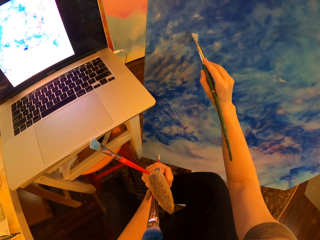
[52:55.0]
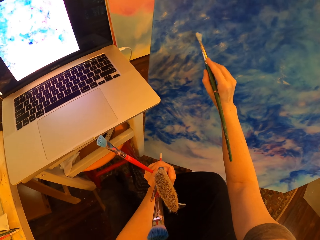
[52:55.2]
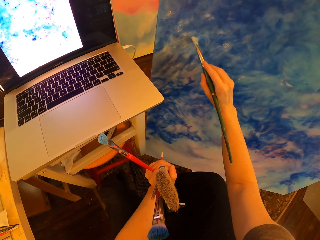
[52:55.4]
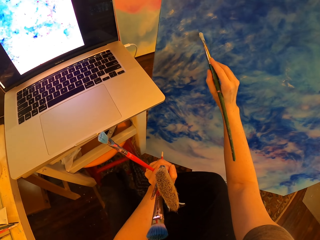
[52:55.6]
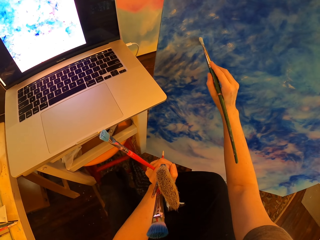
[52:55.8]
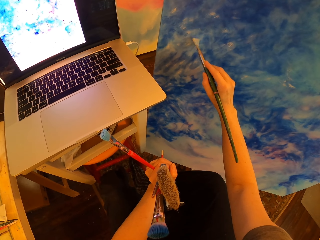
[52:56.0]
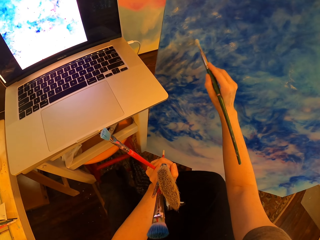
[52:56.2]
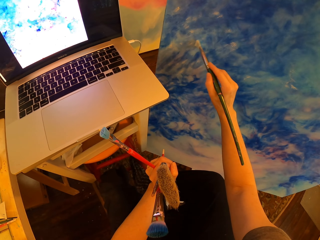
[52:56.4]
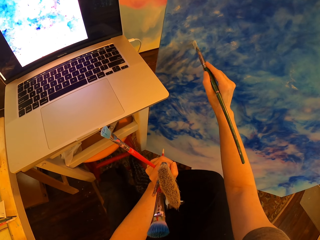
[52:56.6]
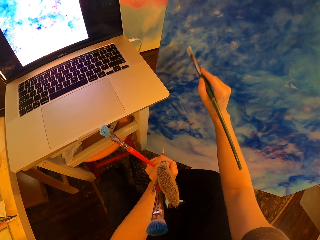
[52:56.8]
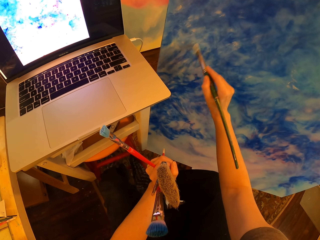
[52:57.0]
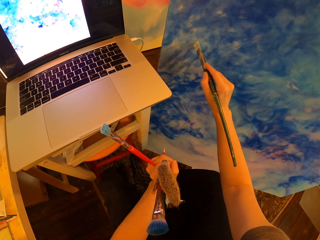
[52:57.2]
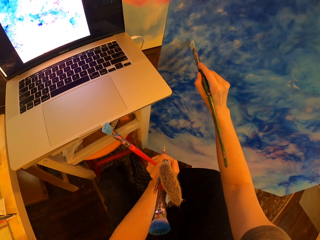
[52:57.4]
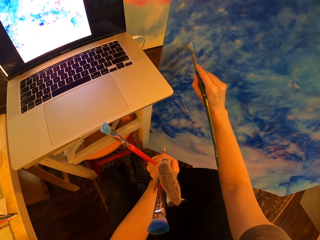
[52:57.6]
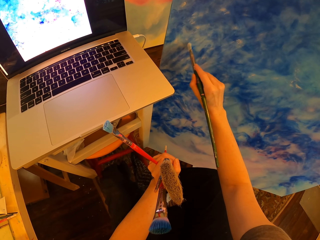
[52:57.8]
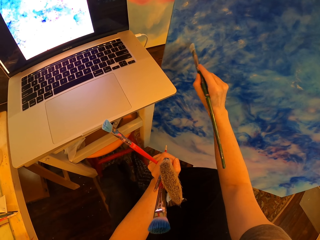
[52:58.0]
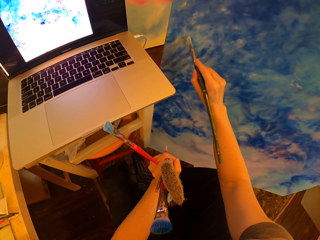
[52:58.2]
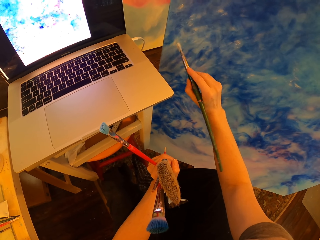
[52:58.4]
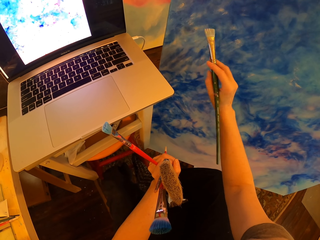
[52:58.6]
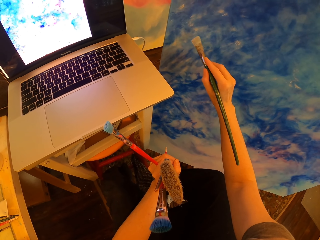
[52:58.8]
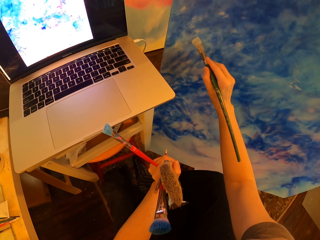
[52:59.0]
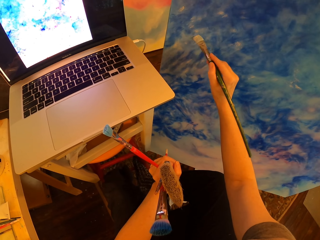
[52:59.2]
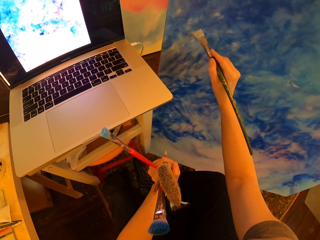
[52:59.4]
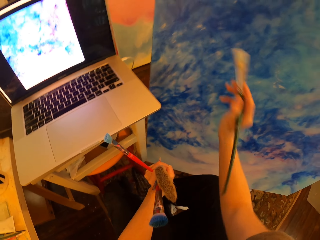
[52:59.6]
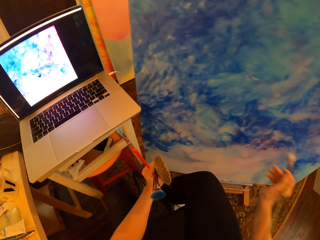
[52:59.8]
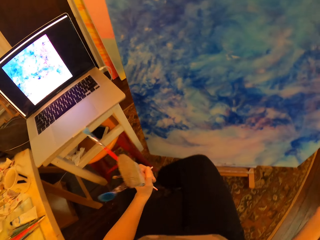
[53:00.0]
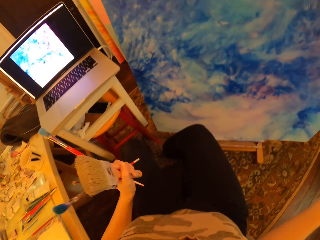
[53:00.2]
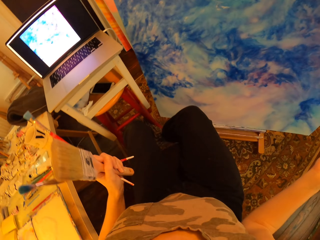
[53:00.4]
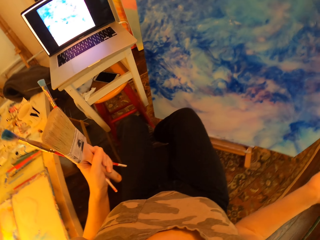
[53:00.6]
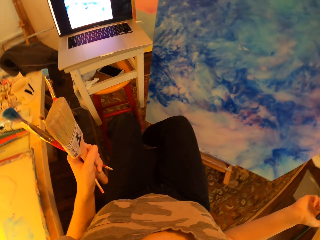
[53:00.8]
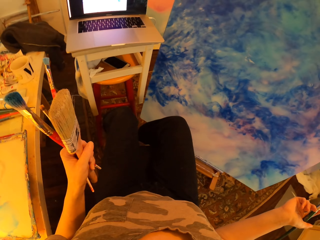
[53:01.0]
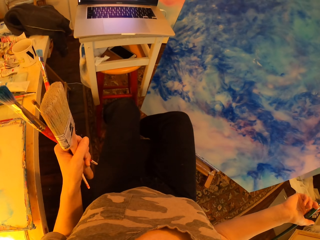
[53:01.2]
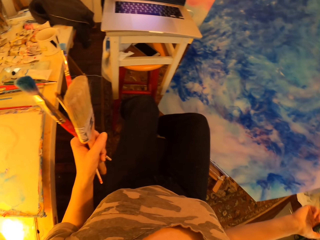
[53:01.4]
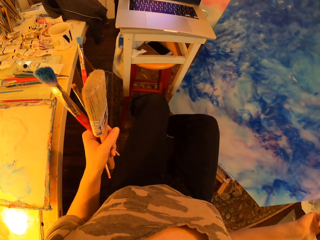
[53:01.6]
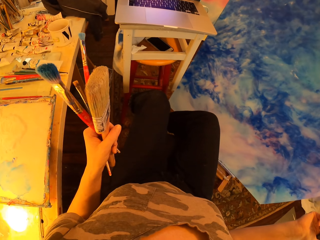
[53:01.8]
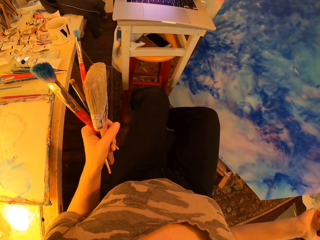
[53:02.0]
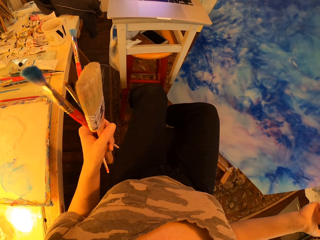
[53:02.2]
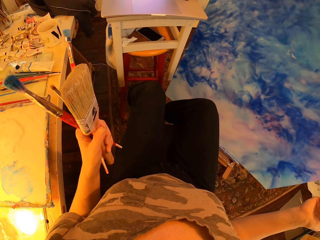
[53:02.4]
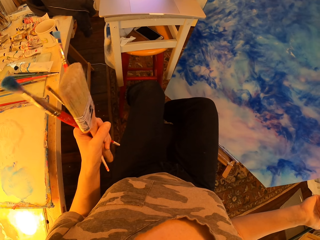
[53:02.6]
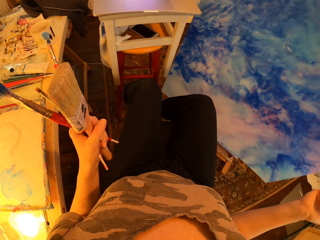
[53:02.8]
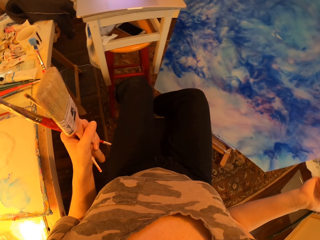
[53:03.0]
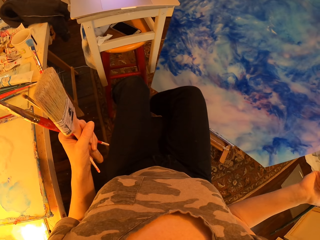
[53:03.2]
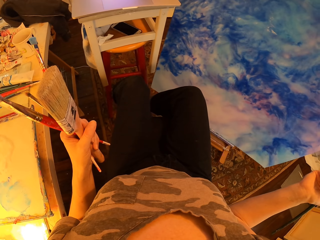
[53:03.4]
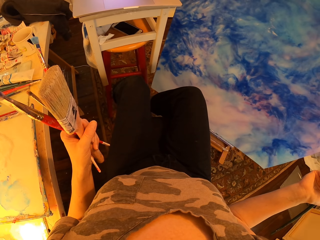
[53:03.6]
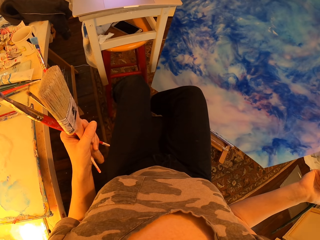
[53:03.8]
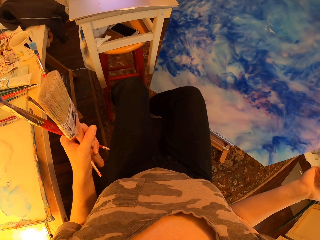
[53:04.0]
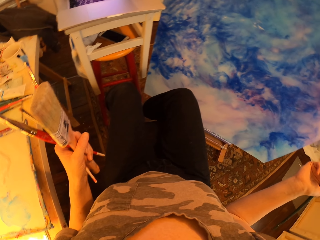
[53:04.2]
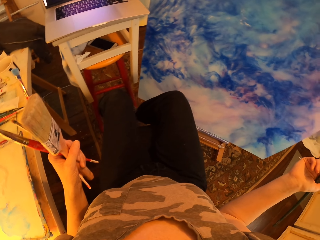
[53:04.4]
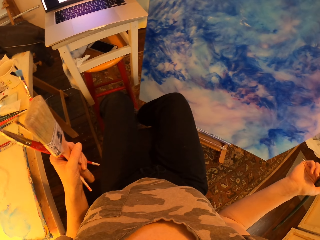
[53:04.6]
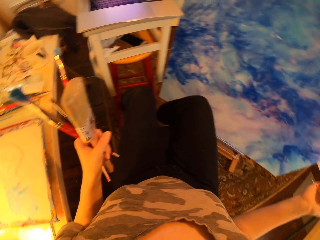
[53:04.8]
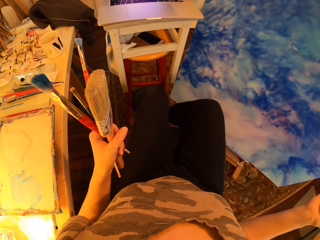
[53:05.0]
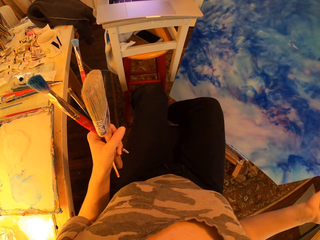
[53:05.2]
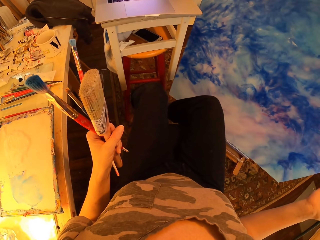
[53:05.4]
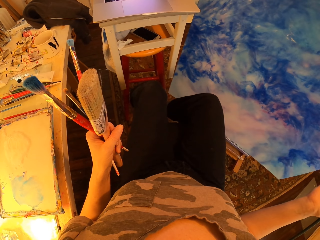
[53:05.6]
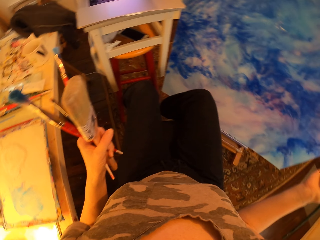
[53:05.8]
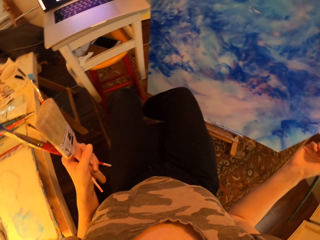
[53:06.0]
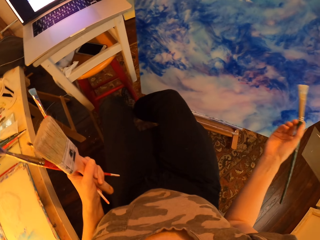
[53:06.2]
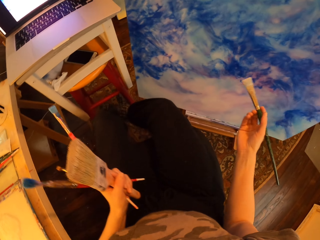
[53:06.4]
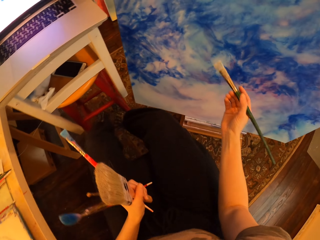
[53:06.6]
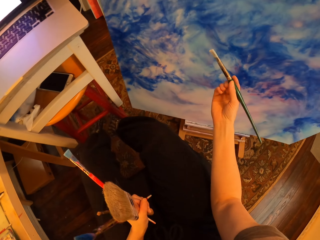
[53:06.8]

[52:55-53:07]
The camera wearer gazes at the painting and holds paint brushes. They turn to the side. They turn to the side again. They hold the paint brush.

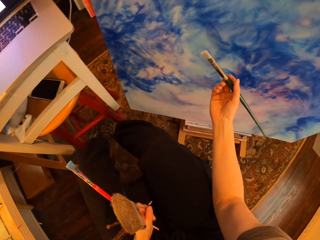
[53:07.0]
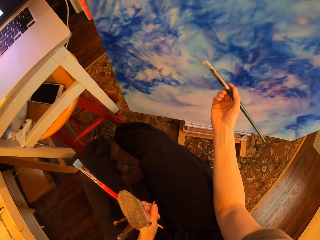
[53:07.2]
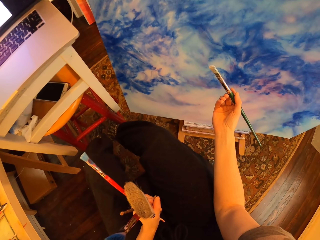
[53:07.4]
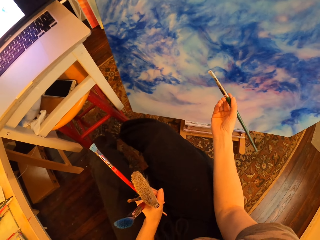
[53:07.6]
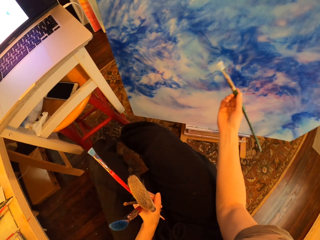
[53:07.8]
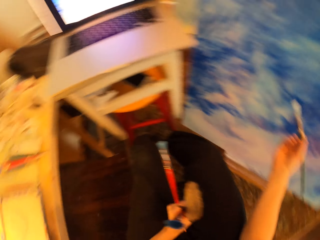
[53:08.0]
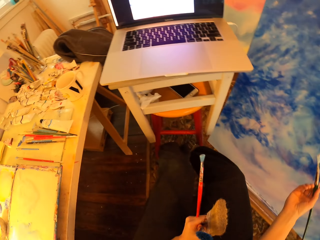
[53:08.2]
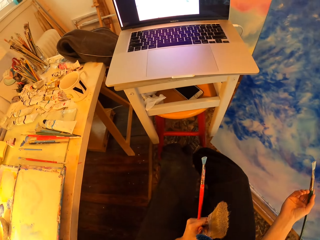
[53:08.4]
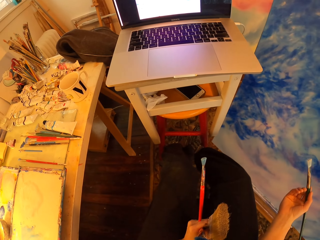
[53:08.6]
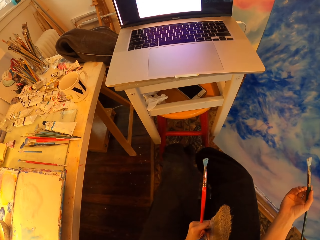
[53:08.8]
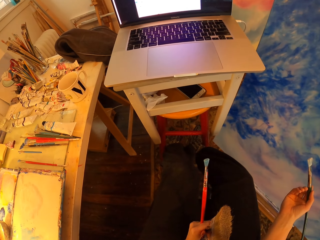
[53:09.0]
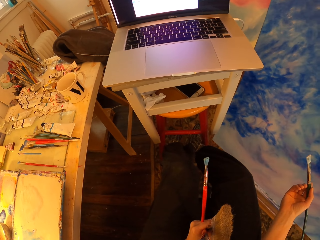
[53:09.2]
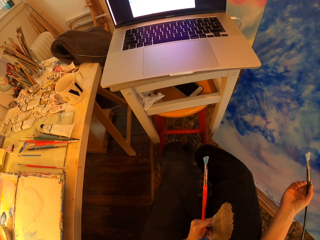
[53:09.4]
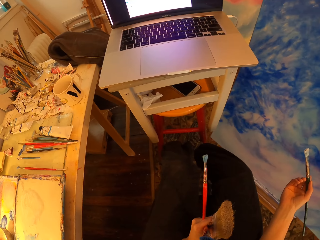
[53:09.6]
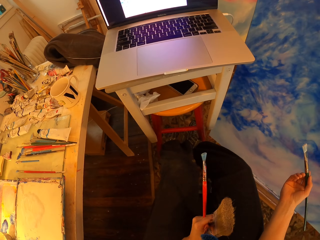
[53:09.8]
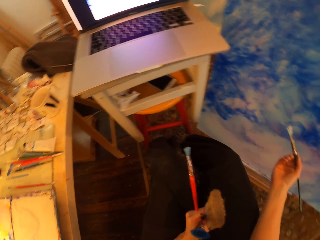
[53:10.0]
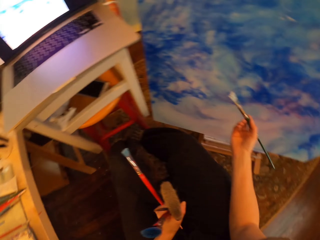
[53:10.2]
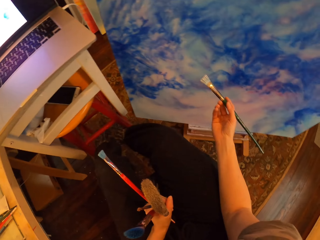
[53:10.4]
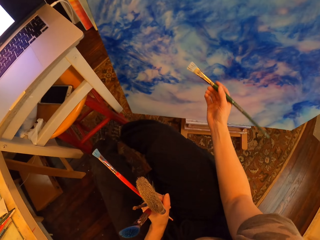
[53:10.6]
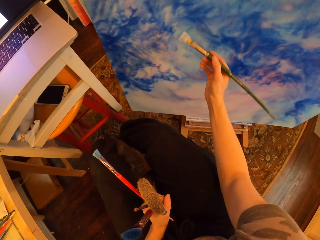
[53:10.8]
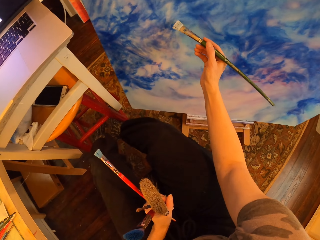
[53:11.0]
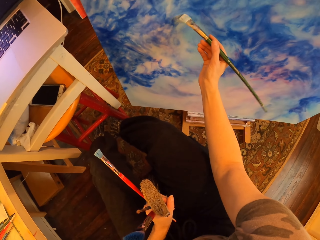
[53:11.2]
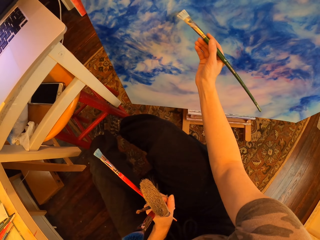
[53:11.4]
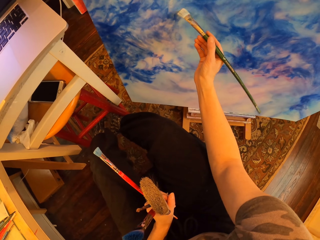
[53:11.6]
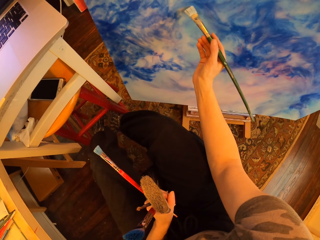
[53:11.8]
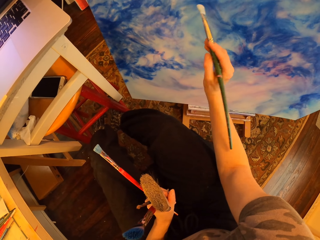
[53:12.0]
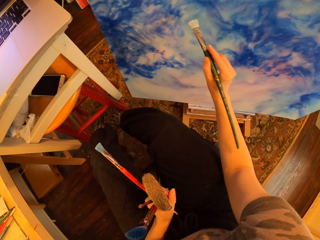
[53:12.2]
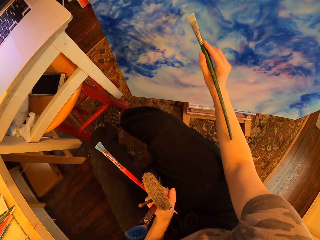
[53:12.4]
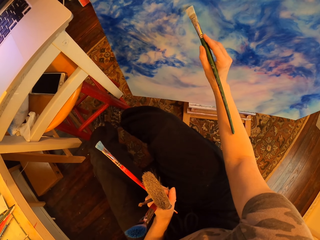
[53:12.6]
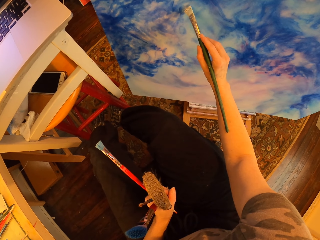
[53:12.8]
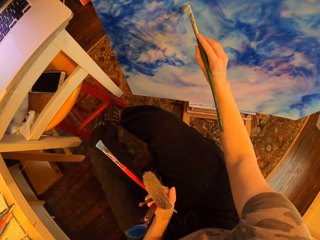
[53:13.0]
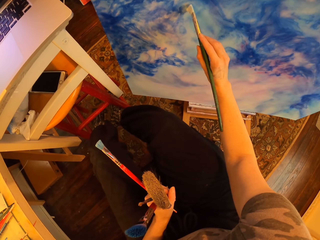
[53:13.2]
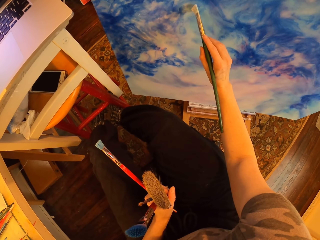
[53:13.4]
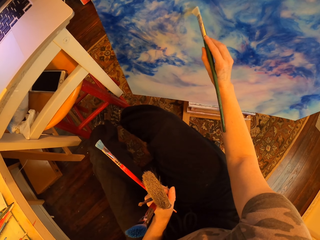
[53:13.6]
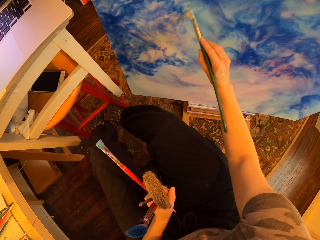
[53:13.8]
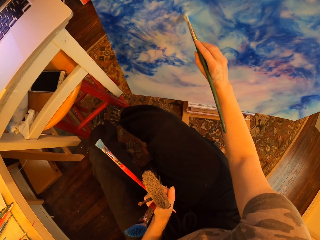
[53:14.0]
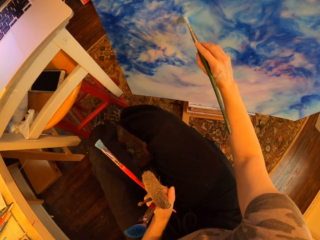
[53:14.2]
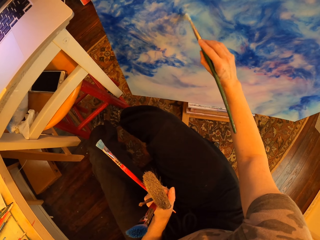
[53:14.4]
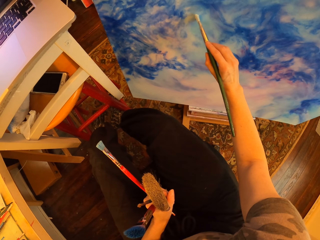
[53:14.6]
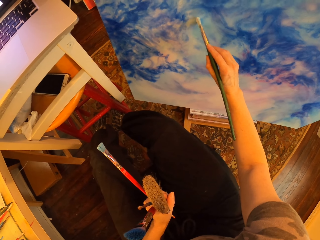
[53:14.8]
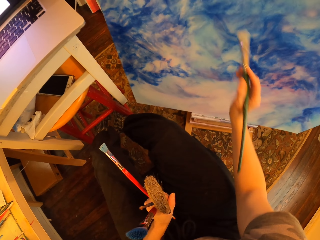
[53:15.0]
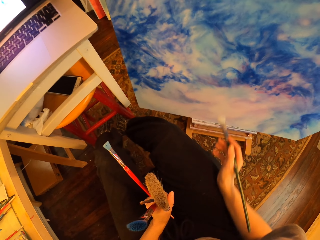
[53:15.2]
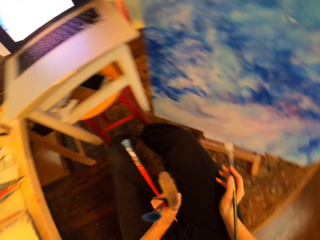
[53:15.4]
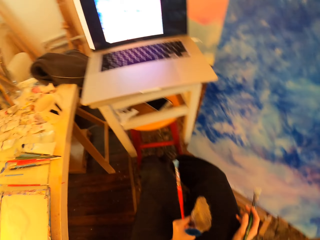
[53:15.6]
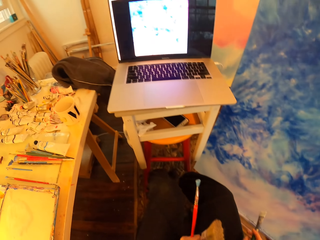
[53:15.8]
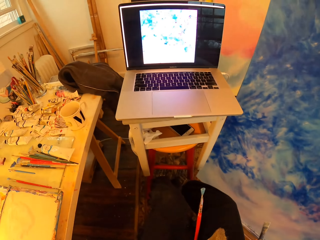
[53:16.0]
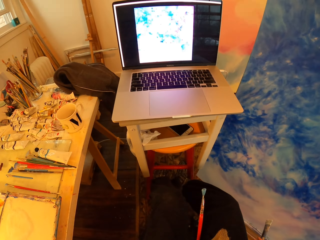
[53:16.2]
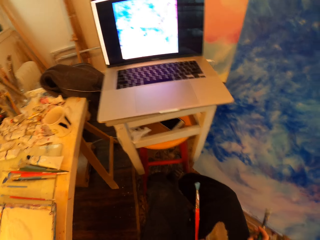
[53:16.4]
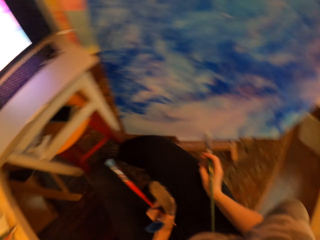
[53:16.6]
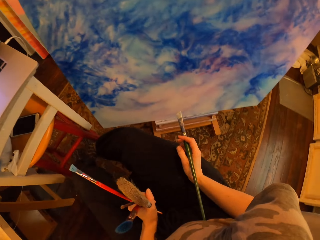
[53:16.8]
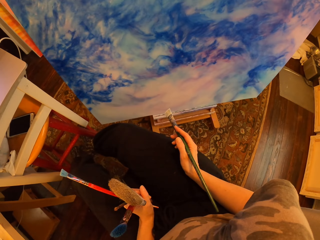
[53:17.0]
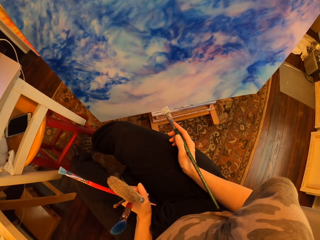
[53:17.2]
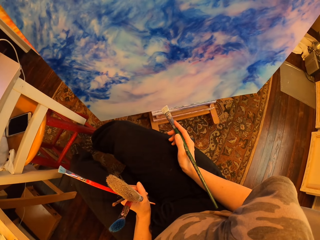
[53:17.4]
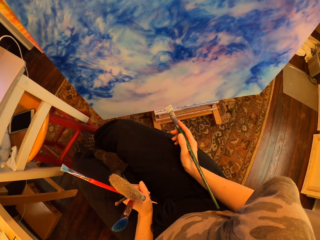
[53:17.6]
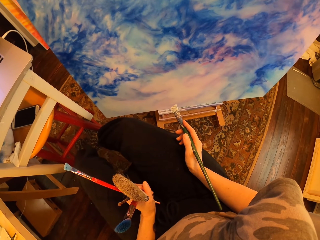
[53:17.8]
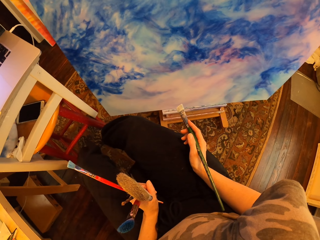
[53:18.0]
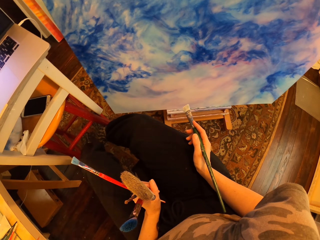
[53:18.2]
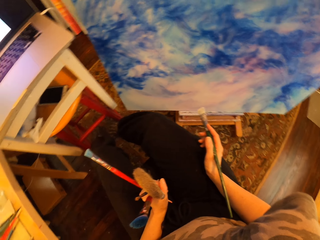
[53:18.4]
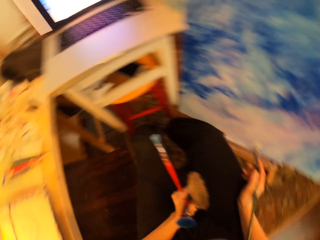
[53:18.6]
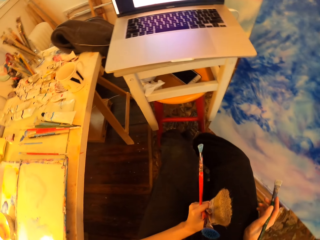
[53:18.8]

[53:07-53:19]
The camera wearer turns to the side. They stare at the laptop. They hold a paint brush. They paint on the canvas with an art brush. They compare the painting to the picture on the laptop. They turn to the side. They hold the paint brush.
